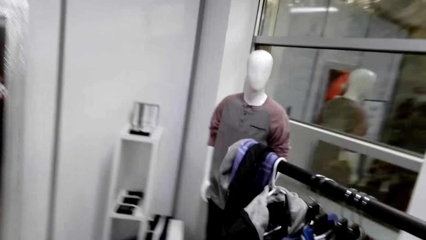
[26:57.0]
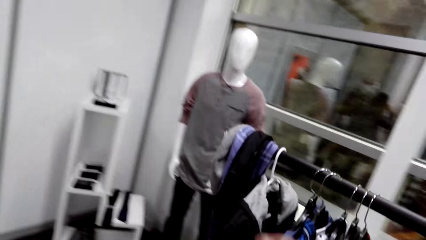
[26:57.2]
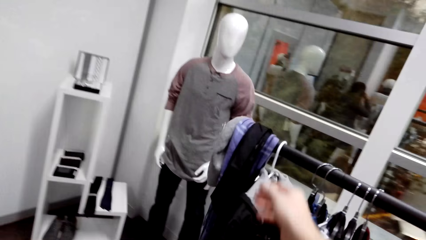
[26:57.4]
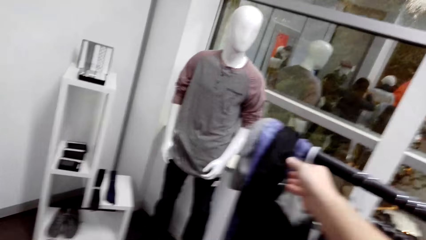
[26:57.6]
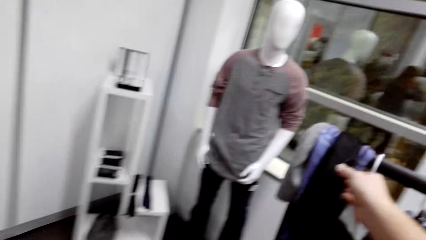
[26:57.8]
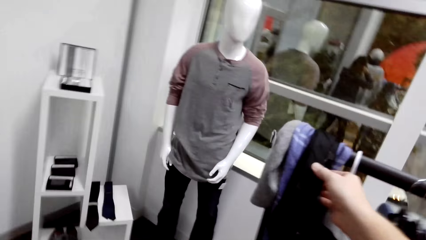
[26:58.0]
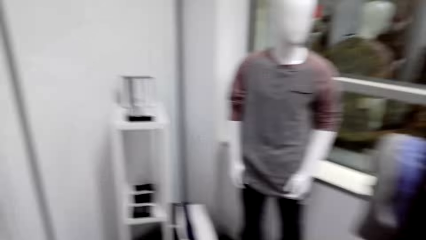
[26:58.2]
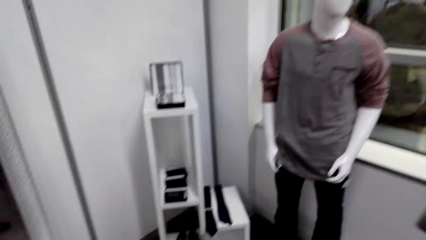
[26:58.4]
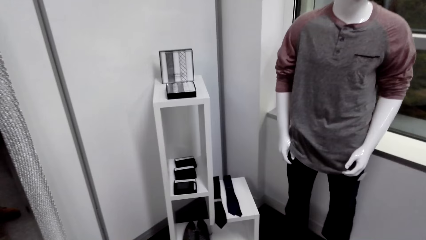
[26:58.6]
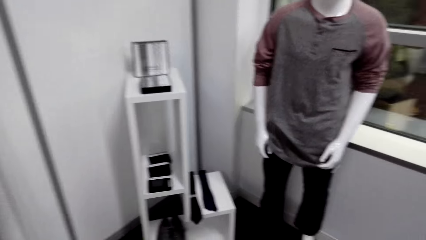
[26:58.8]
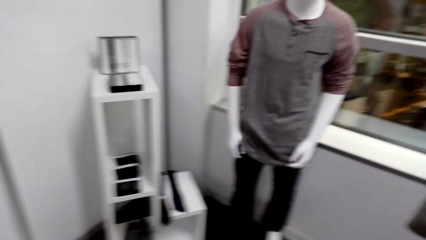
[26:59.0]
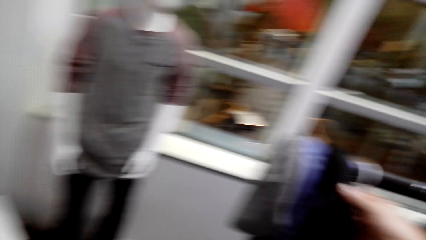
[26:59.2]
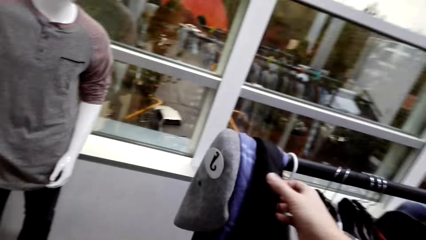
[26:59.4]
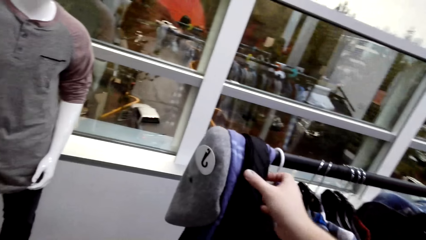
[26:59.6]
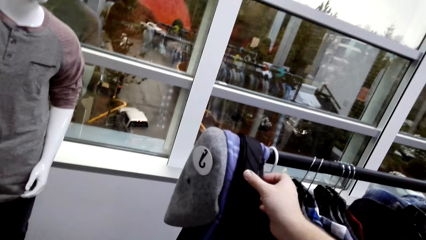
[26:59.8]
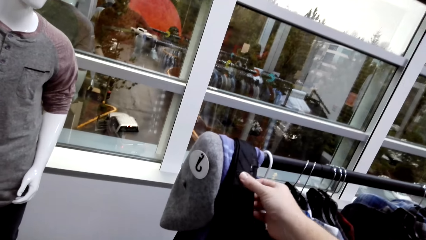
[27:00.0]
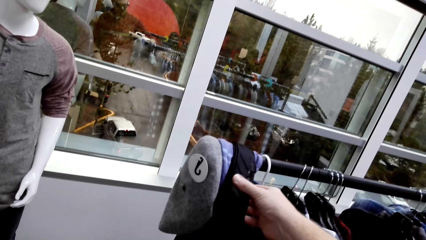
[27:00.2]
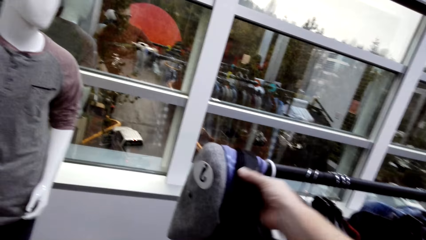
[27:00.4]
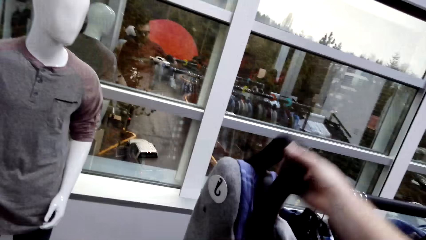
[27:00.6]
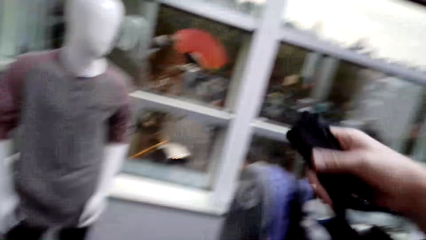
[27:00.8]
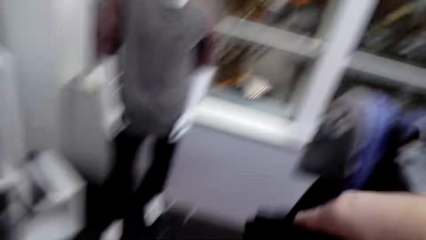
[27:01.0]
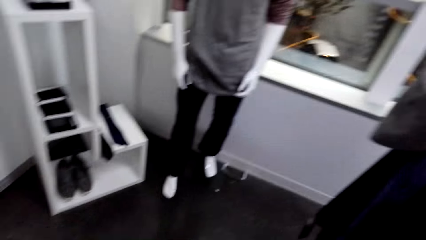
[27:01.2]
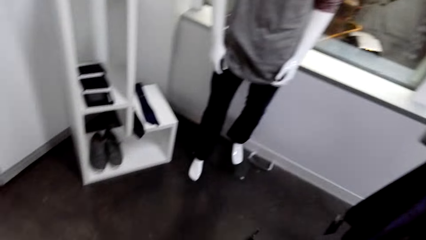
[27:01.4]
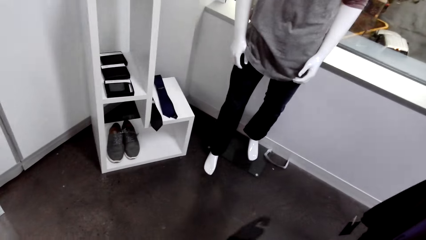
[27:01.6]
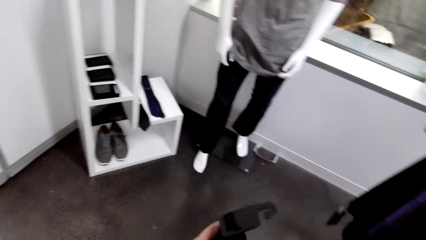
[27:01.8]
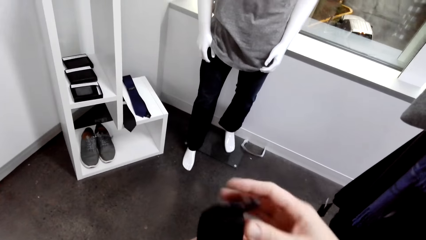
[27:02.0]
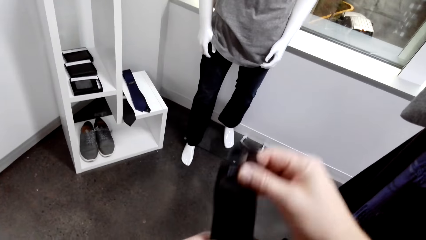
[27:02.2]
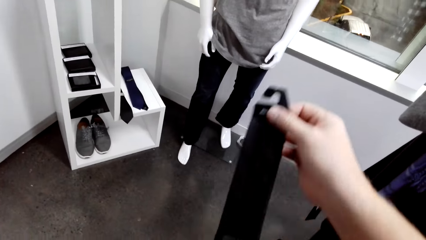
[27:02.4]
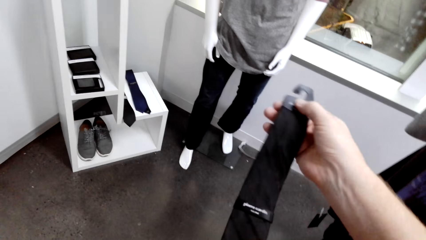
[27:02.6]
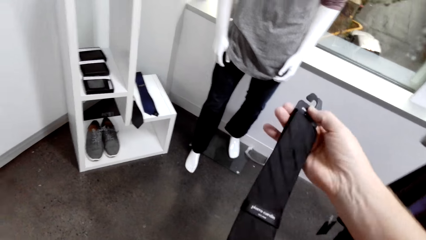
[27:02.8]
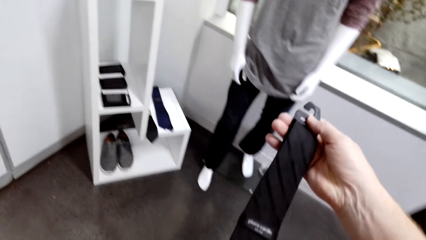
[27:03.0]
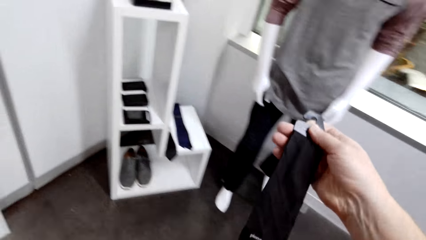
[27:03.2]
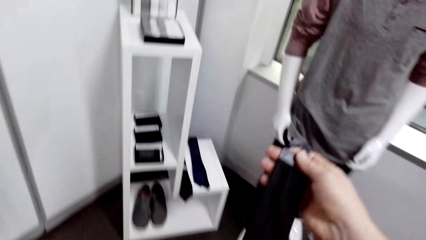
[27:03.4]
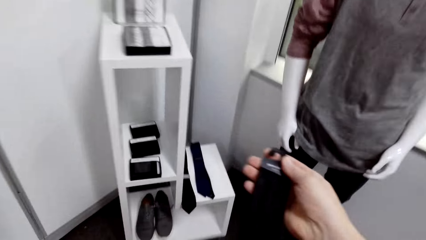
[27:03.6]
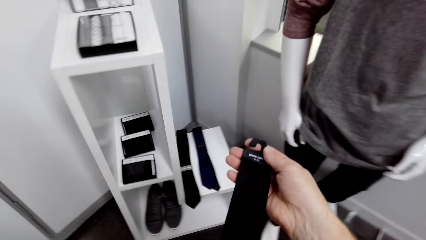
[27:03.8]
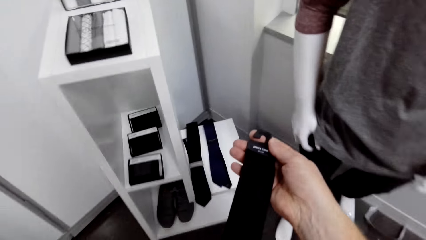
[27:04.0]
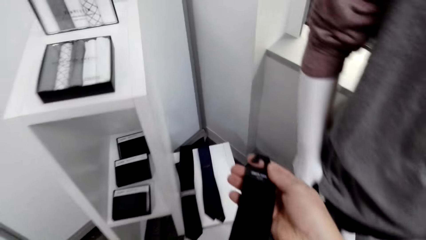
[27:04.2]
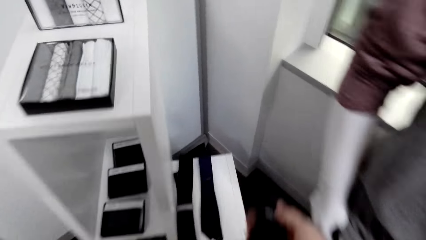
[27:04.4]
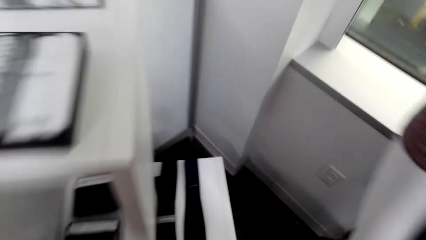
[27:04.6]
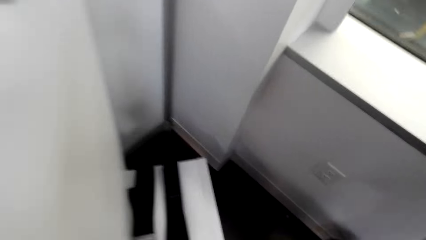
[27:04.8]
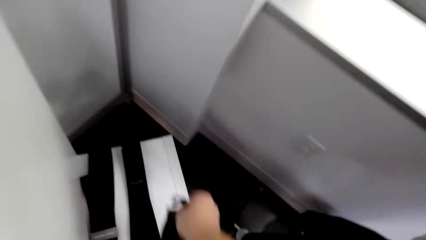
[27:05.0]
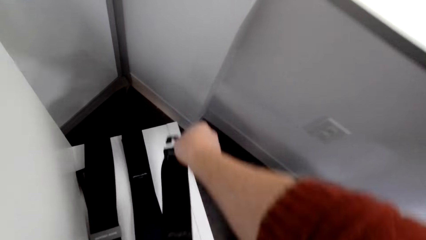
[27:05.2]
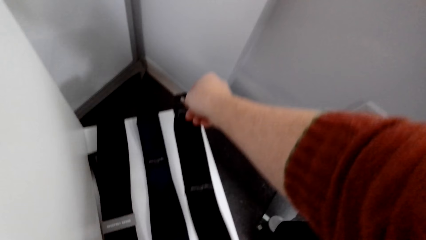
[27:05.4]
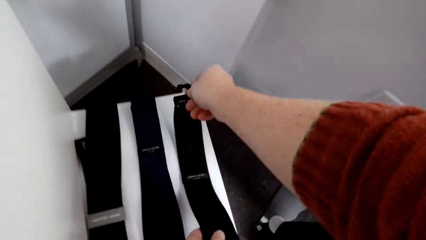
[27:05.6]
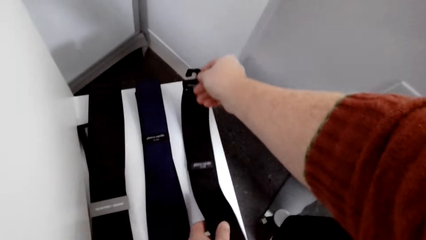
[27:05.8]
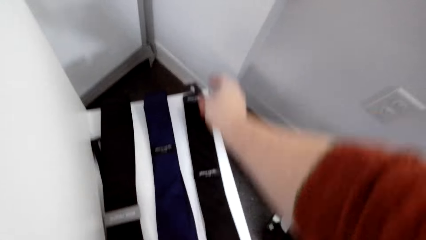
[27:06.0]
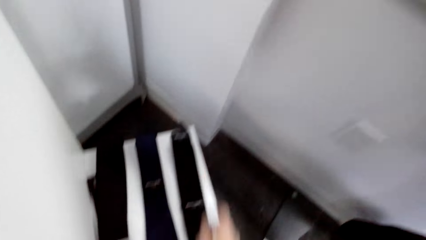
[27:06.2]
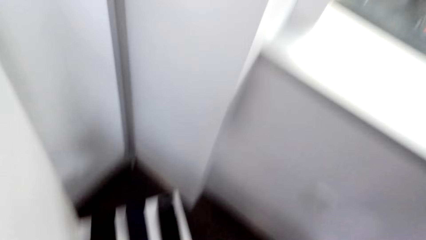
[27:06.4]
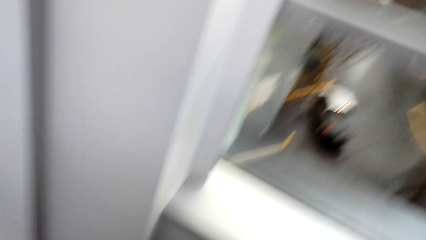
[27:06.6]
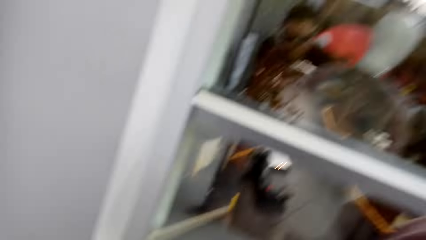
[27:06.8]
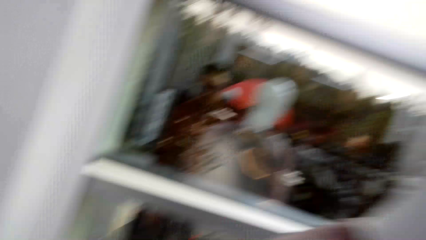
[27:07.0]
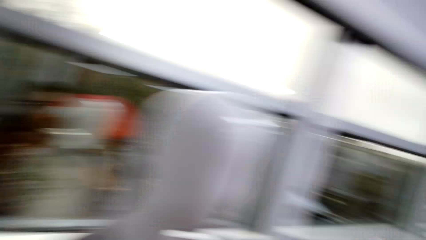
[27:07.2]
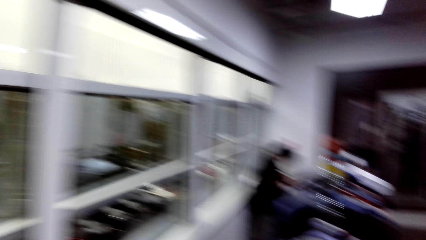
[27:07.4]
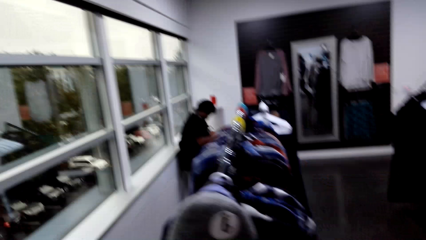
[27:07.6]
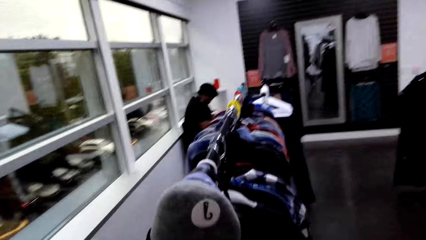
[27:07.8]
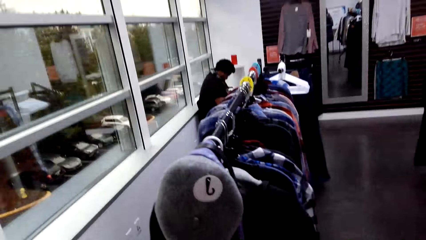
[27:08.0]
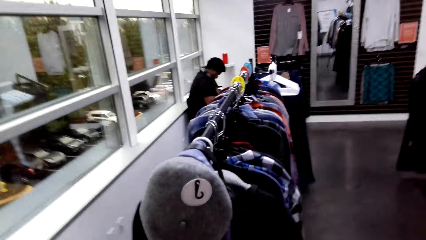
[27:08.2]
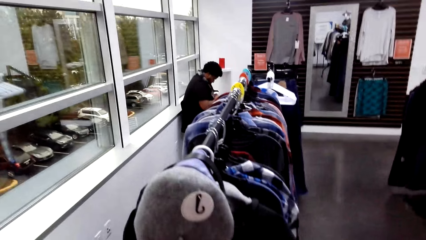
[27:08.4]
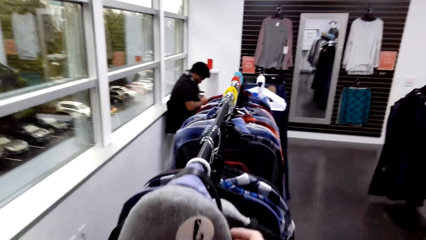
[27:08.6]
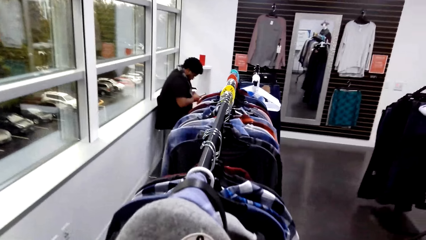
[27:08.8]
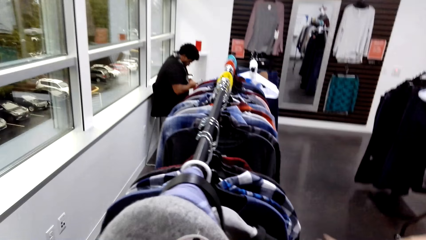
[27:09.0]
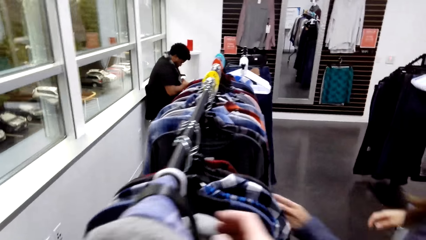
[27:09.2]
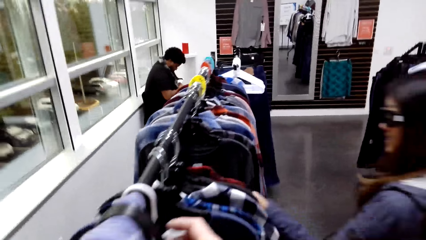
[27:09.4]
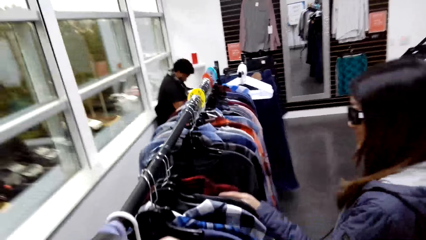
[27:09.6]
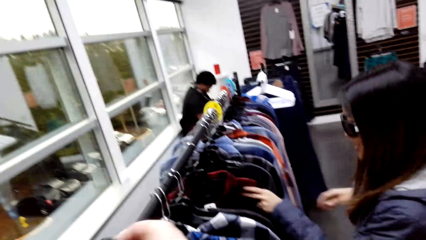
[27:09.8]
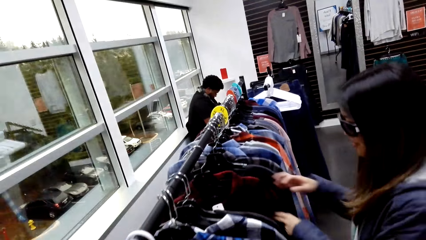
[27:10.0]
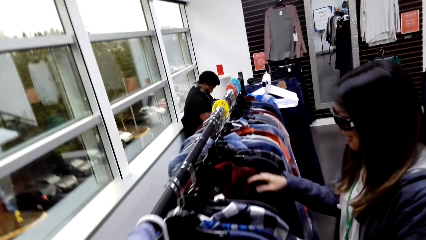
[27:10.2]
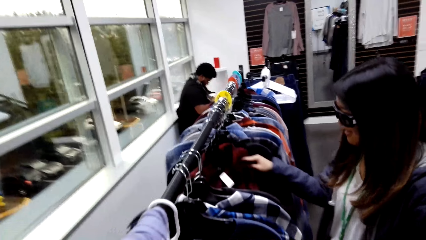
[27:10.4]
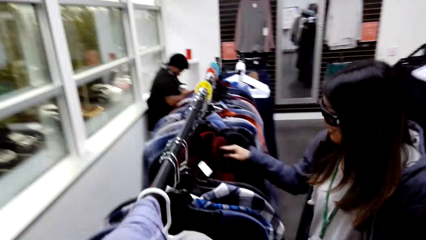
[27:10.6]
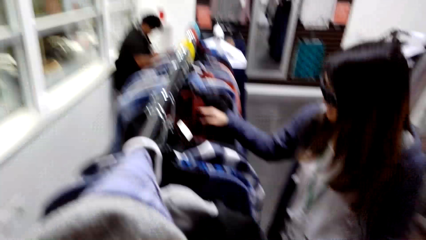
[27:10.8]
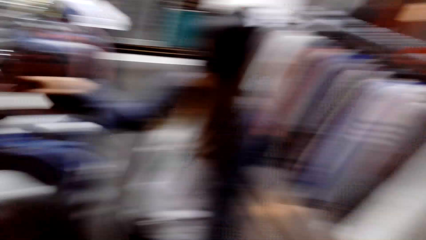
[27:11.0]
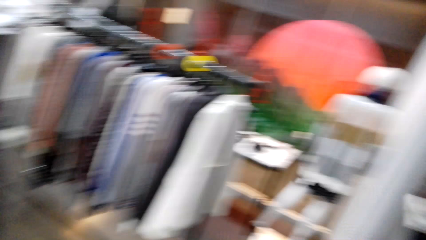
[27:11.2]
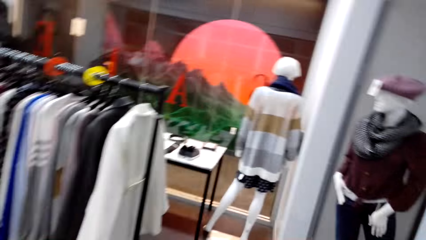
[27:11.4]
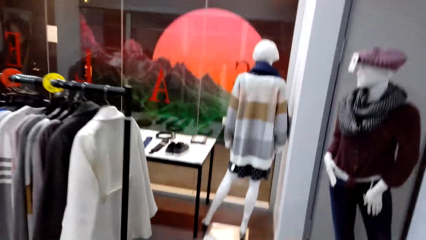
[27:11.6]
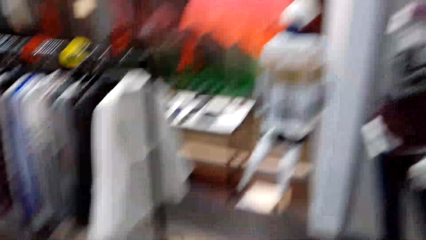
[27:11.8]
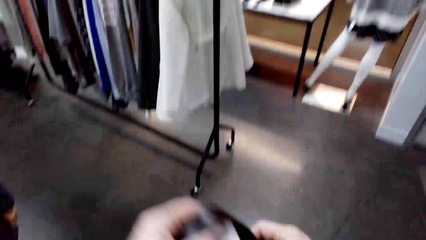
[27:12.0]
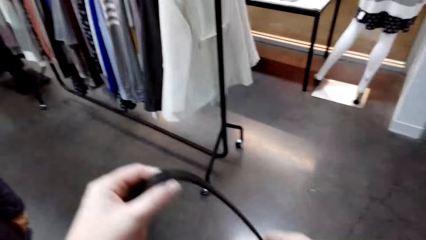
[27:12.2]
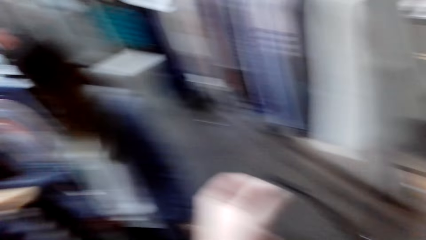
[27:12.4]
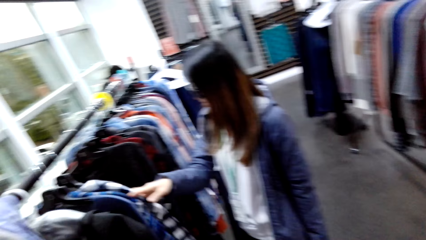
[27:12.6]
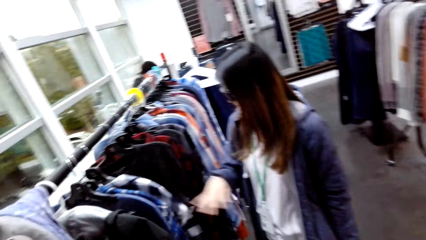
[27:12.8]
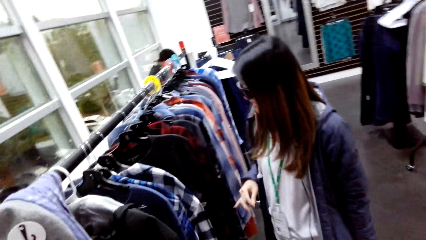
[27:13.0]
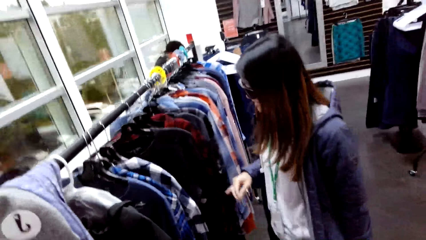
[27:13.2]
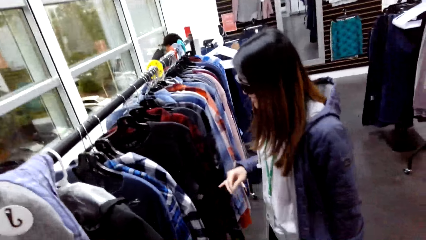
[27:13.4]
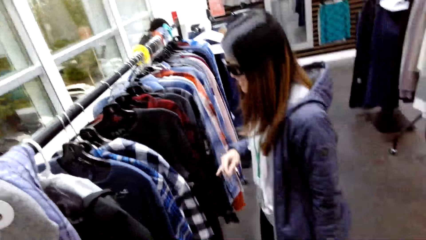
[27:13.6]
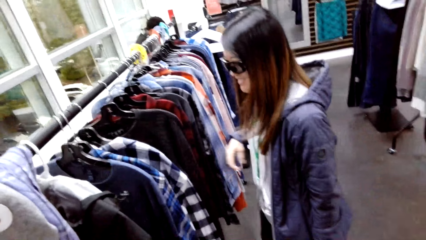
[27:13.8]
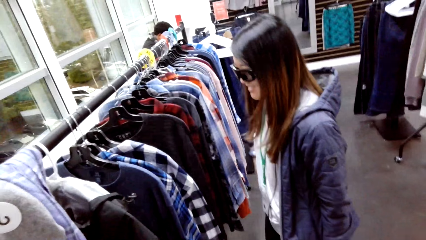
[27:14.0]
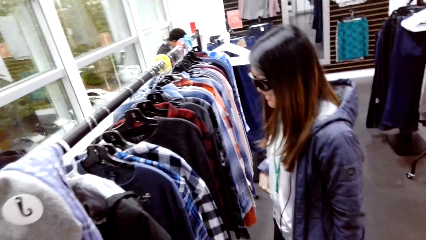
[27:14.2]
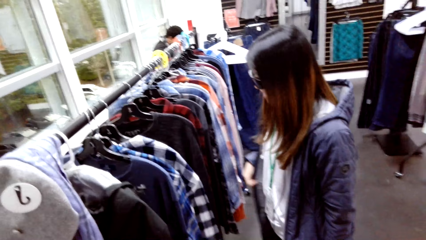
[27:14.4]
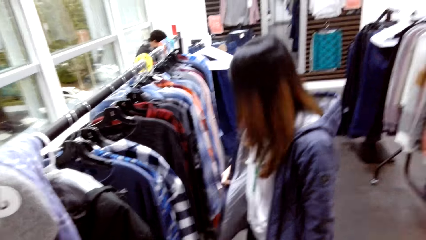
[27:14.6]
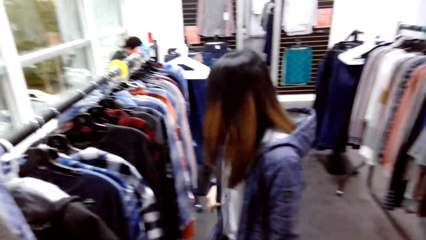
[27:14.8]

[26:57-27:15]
The camera wearer picks the tie. They put the tie on the surface. They touch the shirts. The woman moves the shirts on the hanger.
